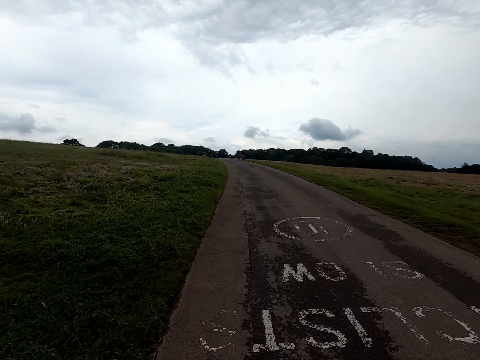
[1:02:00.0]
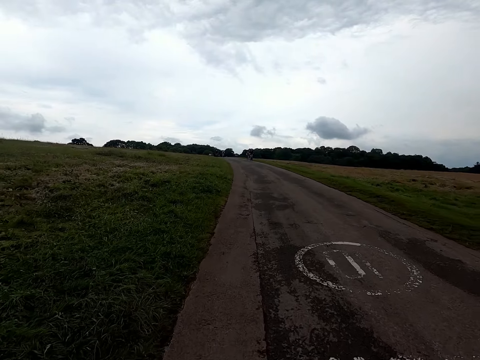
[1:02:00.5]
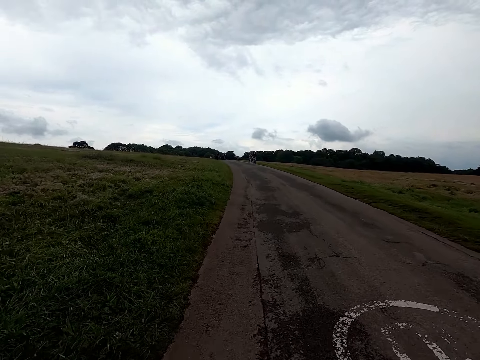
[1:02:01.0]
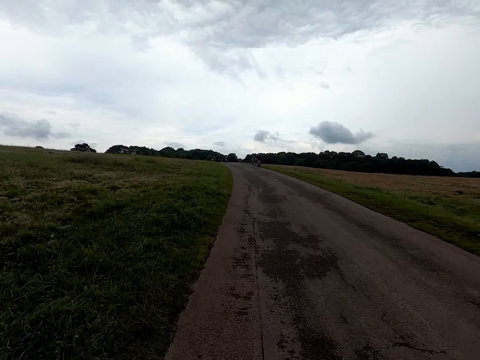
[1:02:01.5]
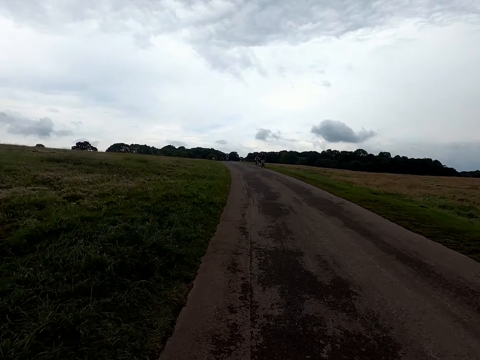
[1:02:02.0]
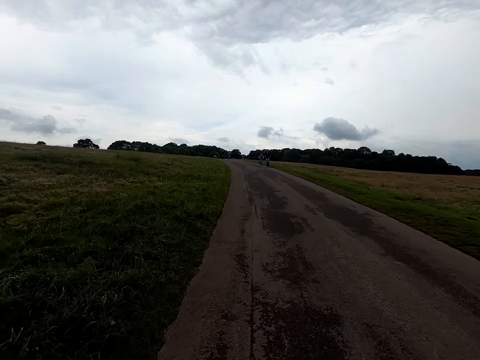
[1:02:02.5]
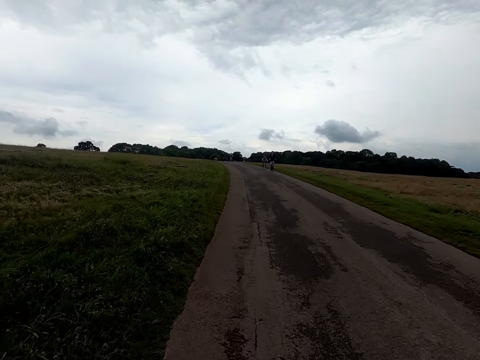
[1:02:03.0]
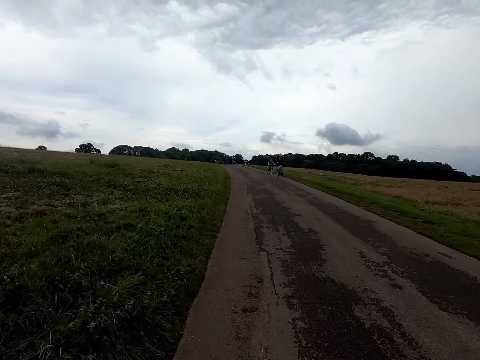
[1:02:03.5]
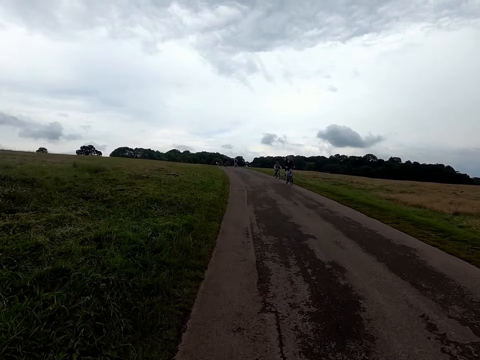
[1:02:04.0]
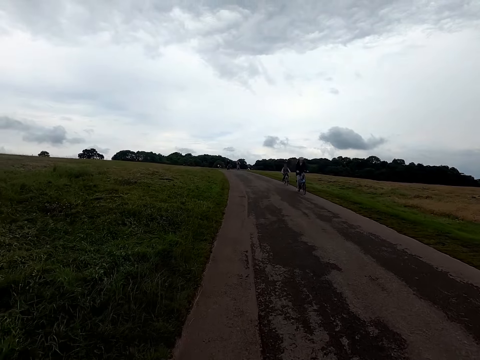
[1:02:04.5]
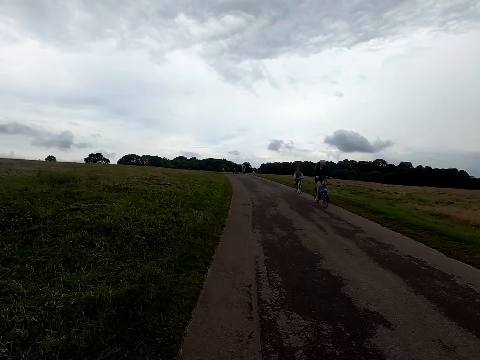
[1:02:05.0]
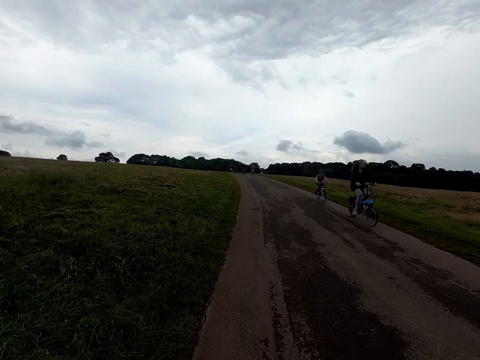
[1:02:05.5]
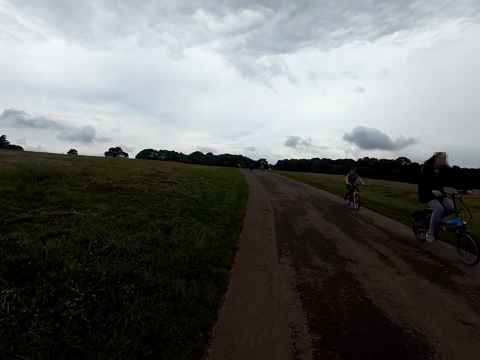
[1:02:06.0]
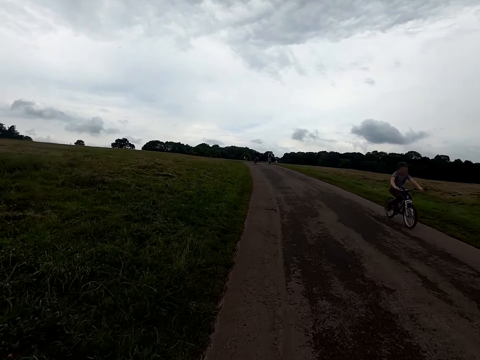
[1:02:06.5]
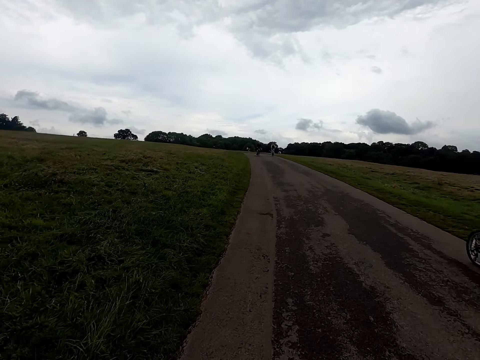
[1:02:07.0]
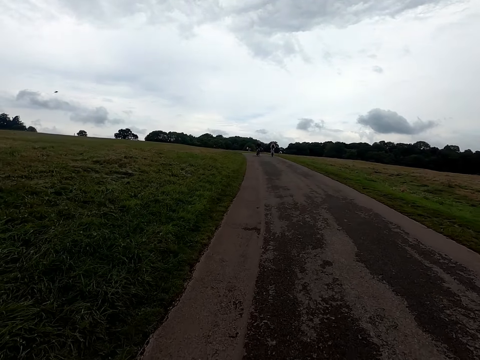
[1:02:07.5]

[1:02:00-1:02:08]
The camera wearer cycles along the pathway.

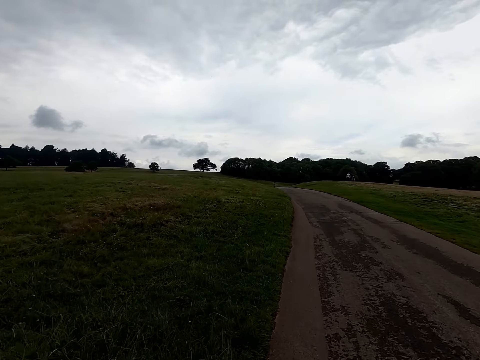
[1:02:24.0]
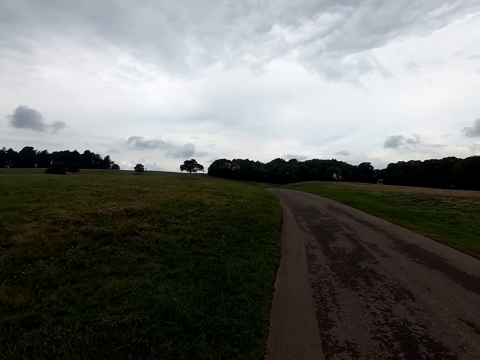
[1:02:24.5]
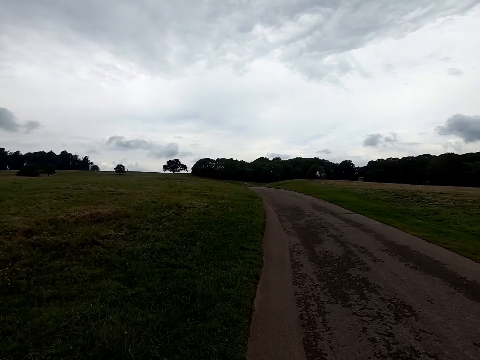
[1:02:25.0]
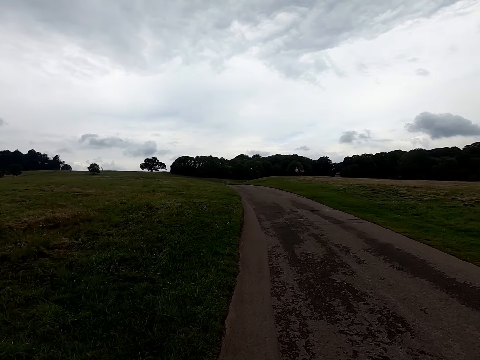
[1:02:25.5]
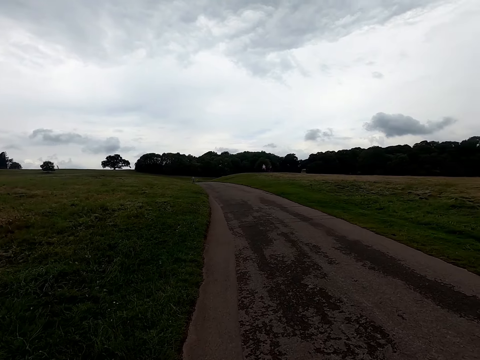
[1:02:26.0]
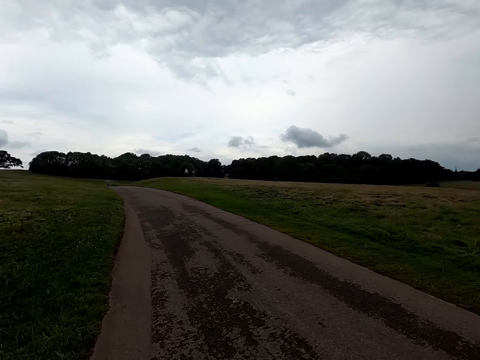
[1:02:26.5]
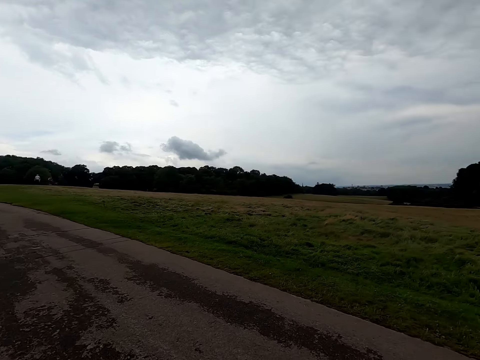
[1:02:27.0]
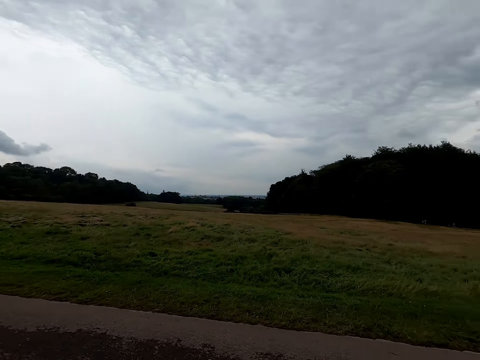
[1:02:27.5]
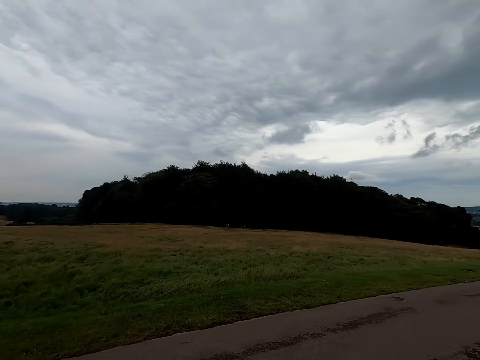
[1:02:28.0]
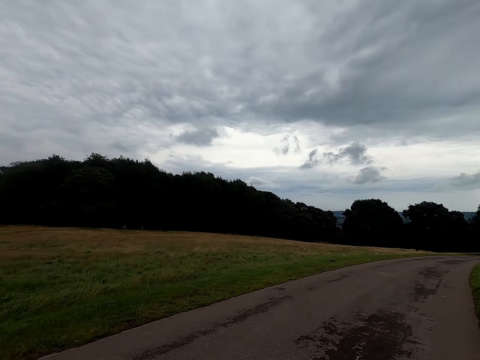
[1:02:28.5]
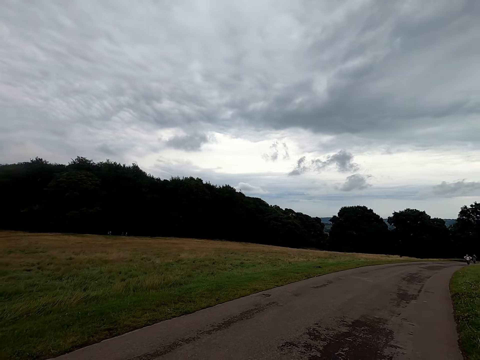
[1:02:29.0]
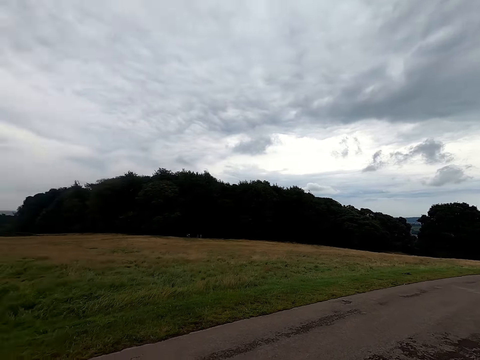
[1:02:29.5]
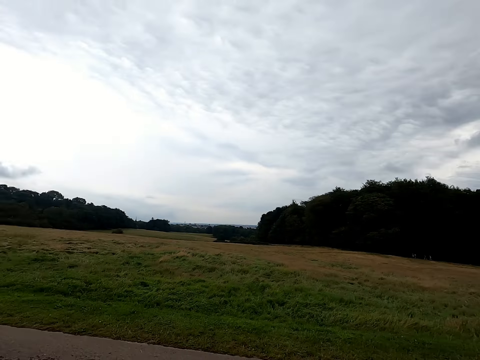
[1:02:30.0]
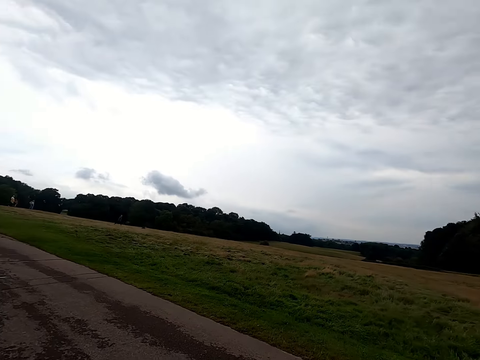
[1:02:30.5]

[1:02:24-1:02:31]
The camera wearer looks around.

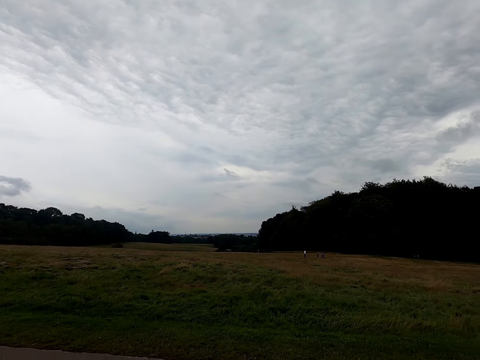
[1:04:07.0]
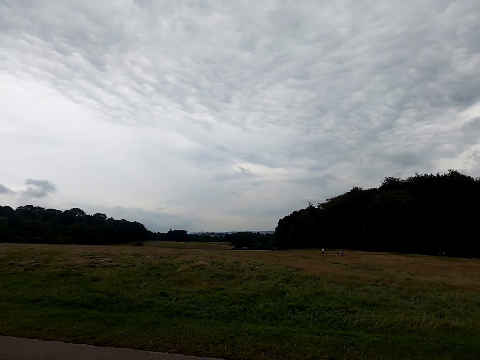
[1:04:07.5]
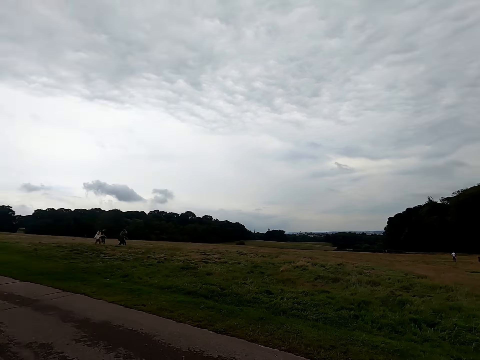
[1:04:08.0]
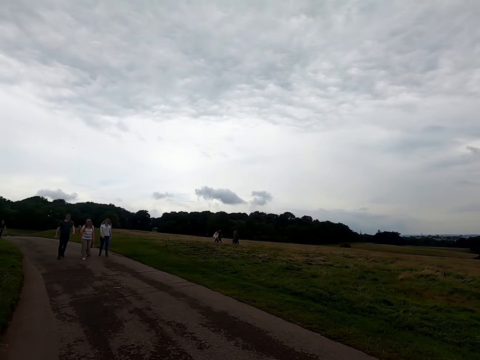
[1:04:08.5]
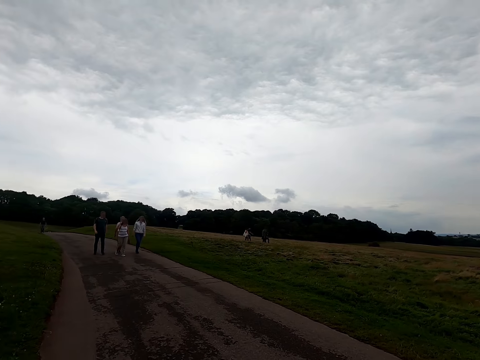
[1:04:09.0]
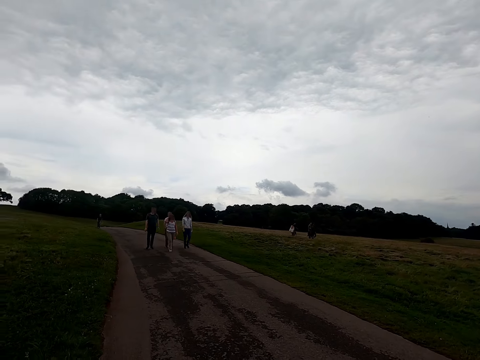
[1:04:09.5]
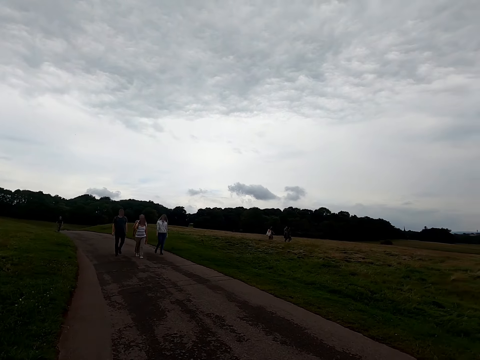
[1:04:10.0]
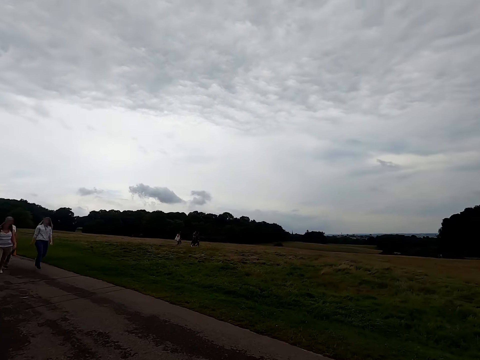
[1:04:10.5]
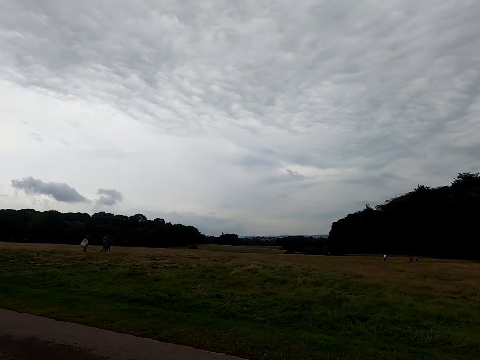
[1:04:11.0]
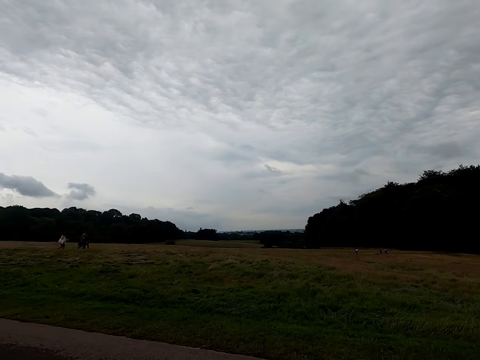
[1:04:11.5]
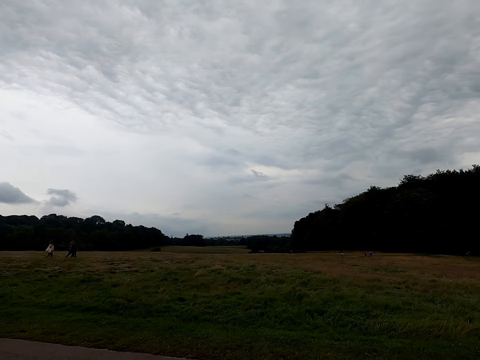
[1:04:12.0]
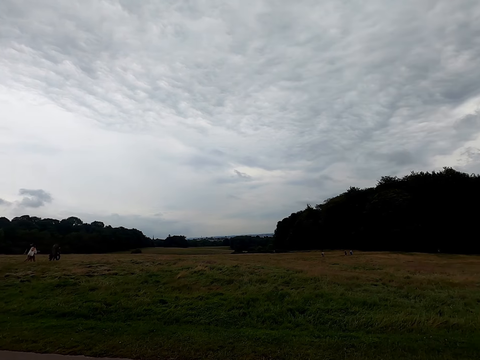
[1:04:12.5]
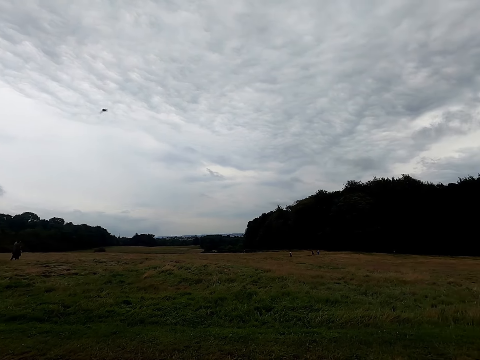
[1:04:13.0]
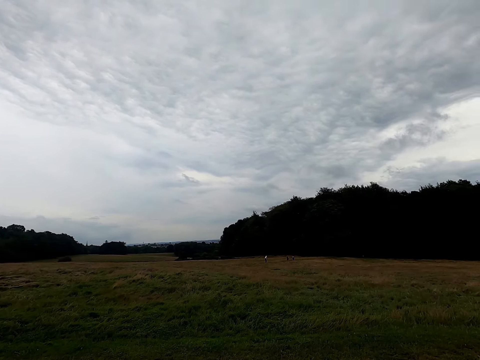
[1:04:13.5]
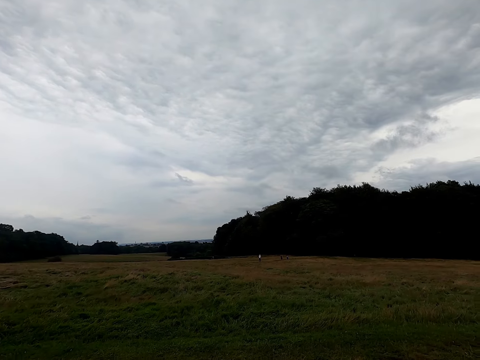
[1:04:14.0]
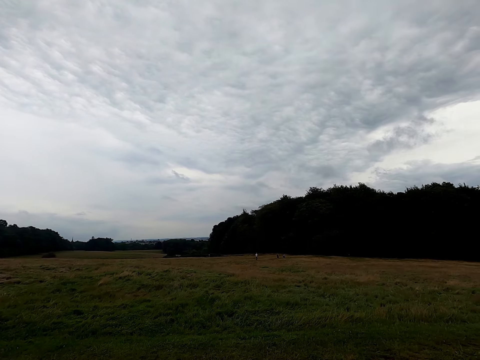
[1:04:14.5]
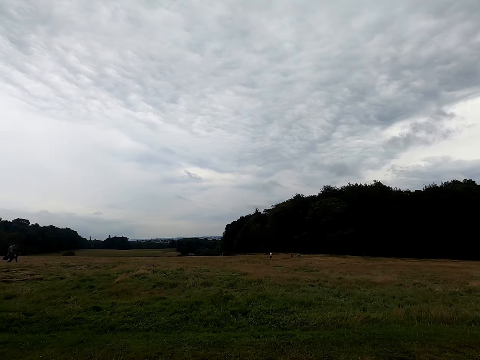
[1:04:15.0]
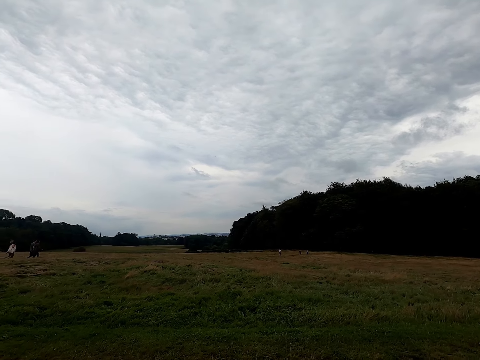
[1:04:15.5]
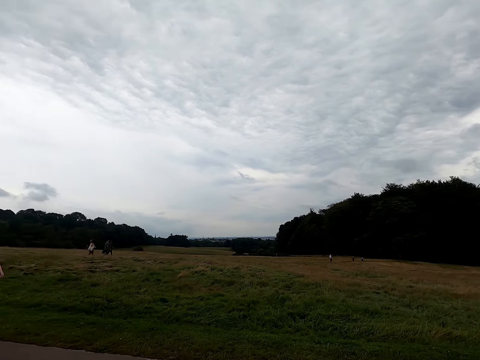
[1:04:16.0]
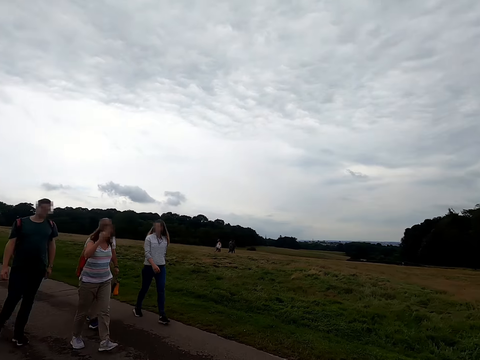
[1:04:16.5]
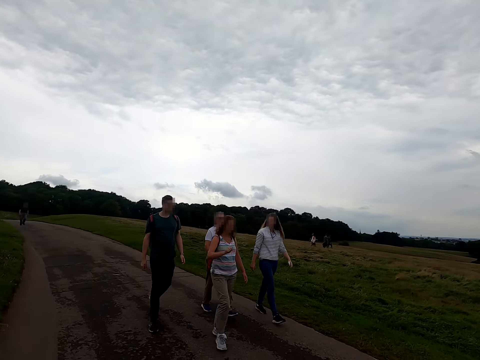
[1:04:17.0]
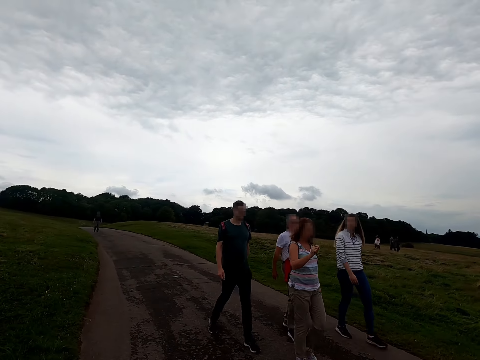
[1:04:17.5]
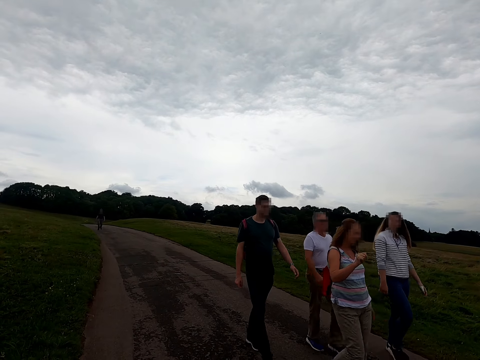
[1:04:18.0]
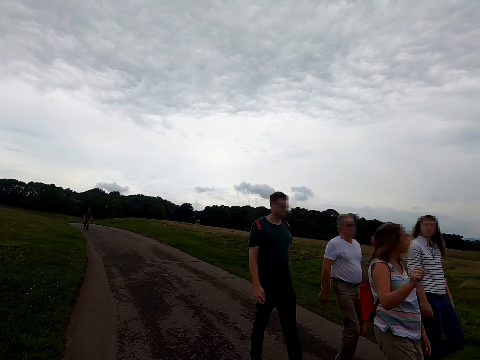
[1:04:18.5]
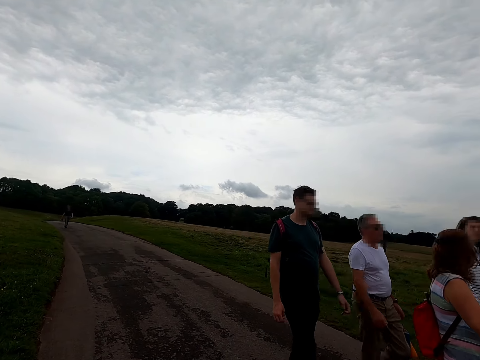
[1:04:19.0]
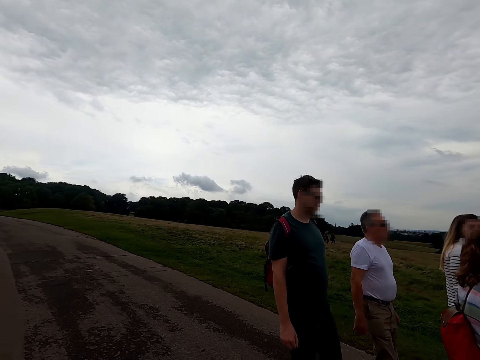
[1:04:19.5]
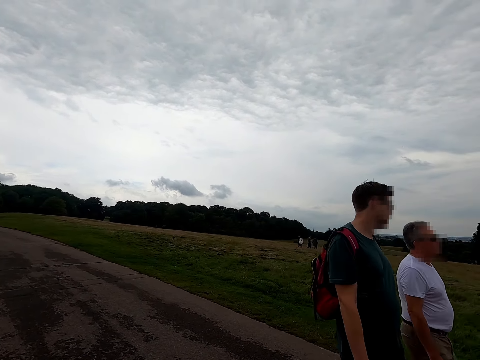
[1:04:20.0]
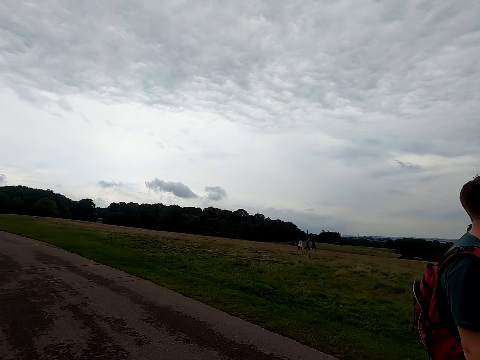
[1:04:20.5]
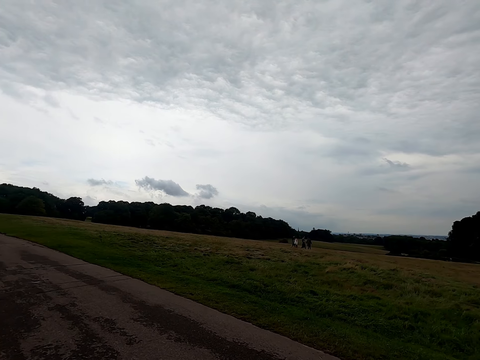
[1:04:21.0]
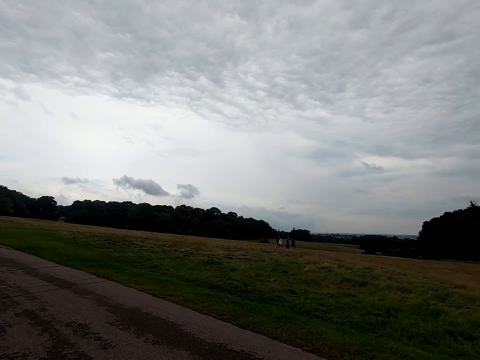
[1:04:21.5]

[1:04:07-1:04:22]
A woman interacts with a man, another woman and another man. The first woman, the first man, the other woman and the other man walk past the camera wearer.
